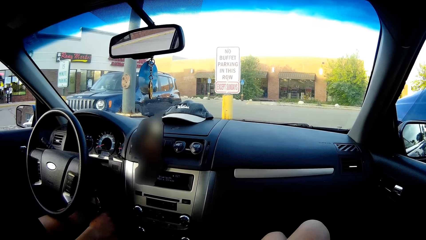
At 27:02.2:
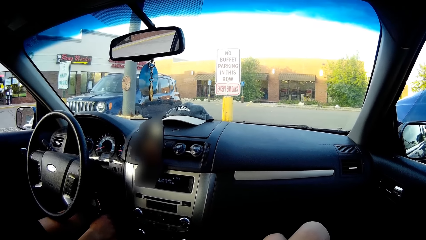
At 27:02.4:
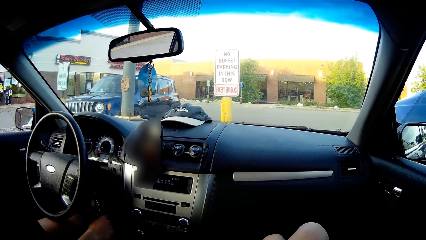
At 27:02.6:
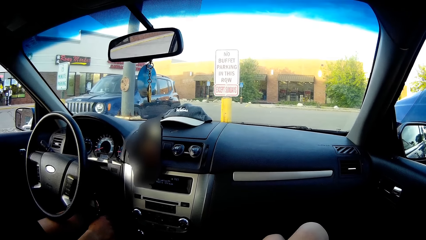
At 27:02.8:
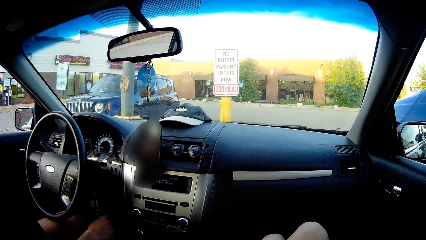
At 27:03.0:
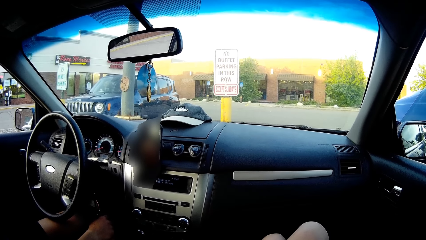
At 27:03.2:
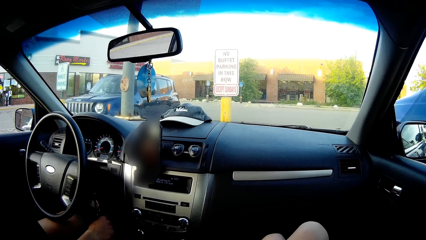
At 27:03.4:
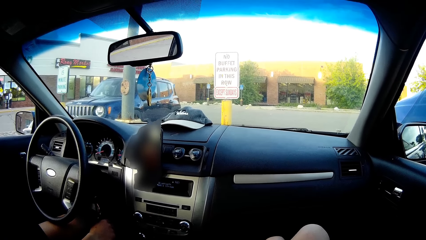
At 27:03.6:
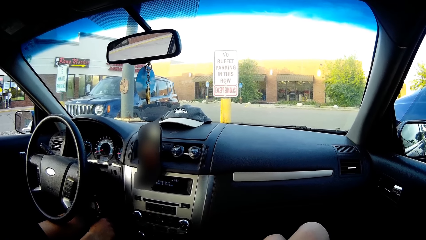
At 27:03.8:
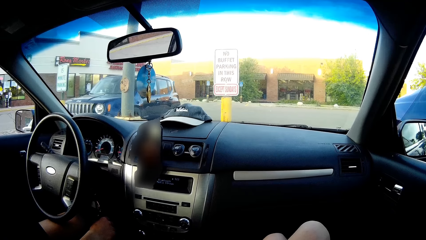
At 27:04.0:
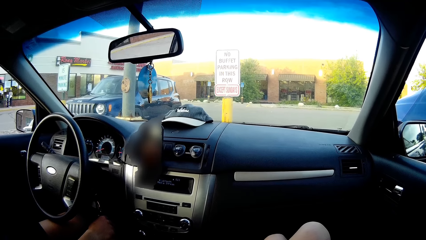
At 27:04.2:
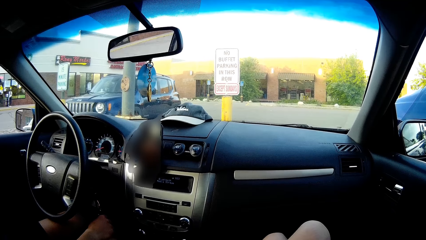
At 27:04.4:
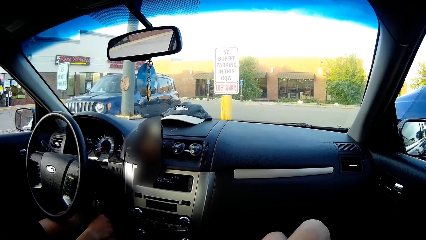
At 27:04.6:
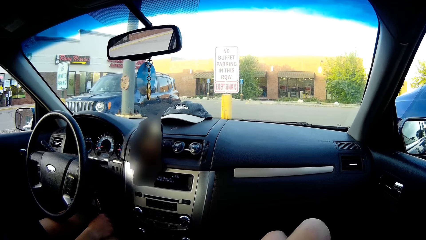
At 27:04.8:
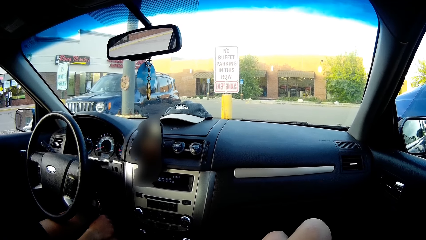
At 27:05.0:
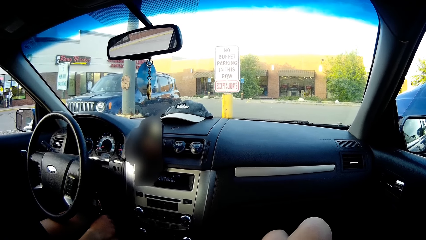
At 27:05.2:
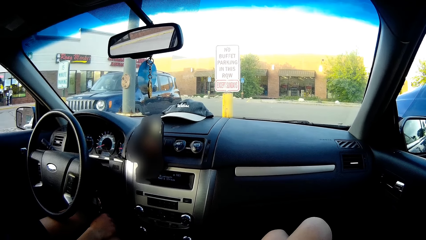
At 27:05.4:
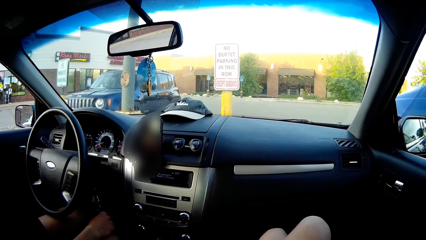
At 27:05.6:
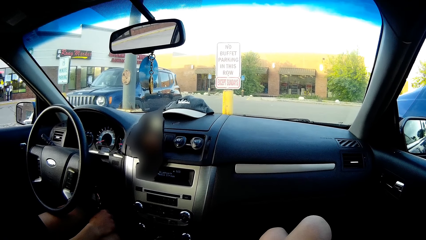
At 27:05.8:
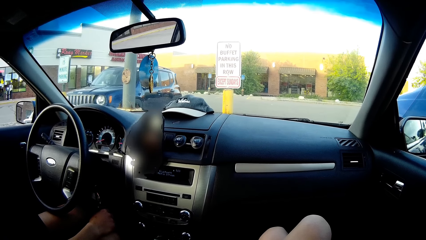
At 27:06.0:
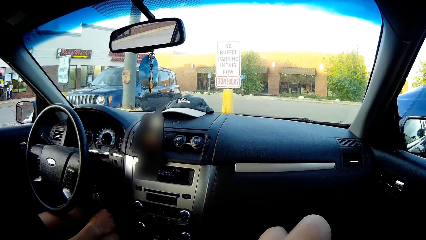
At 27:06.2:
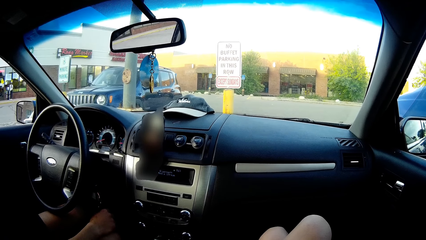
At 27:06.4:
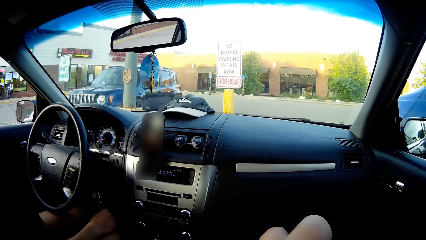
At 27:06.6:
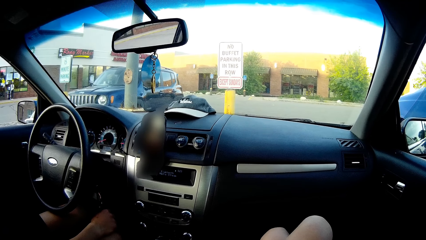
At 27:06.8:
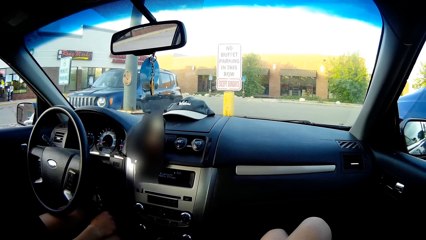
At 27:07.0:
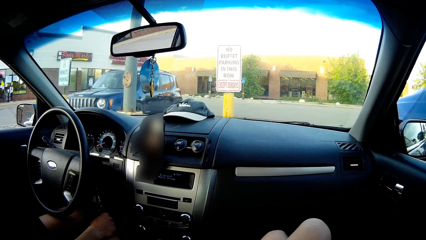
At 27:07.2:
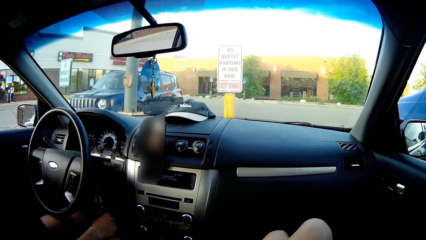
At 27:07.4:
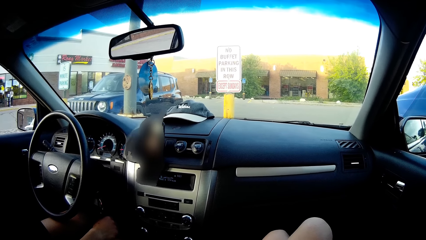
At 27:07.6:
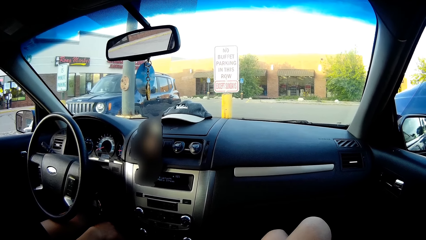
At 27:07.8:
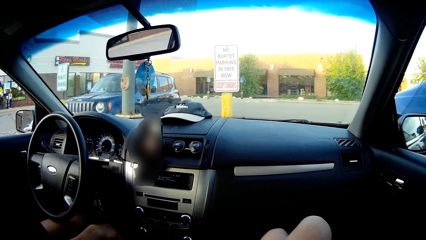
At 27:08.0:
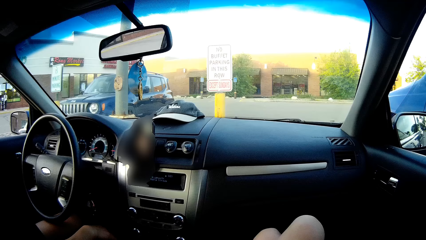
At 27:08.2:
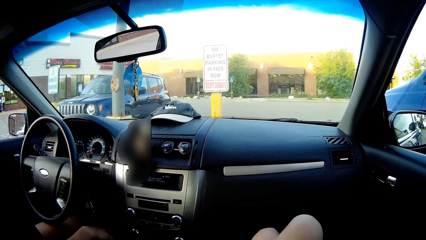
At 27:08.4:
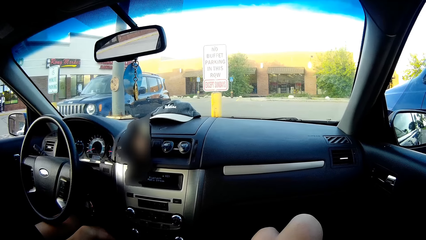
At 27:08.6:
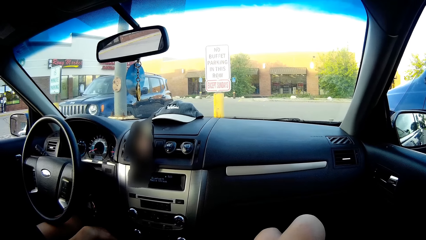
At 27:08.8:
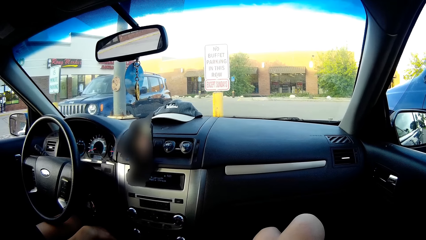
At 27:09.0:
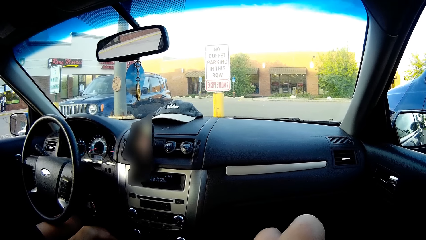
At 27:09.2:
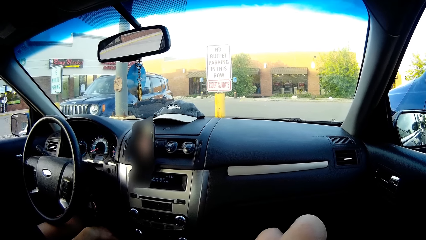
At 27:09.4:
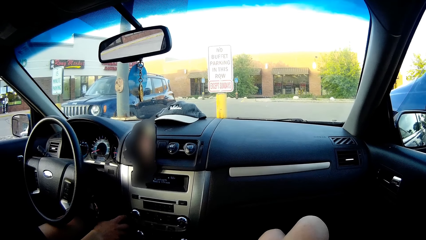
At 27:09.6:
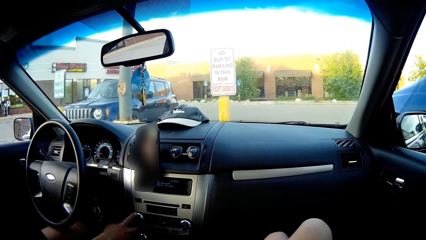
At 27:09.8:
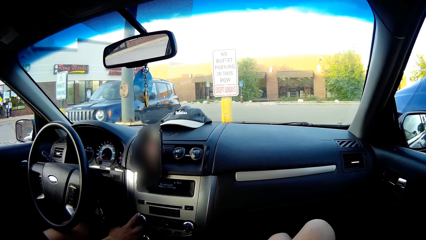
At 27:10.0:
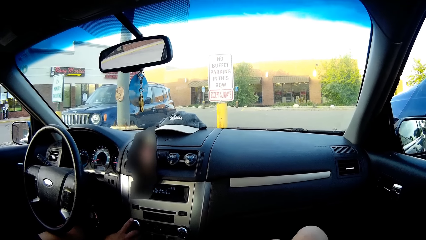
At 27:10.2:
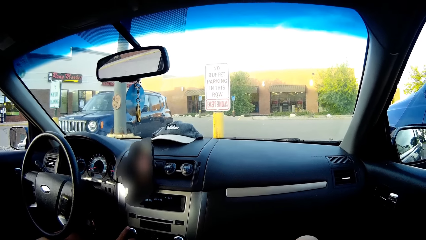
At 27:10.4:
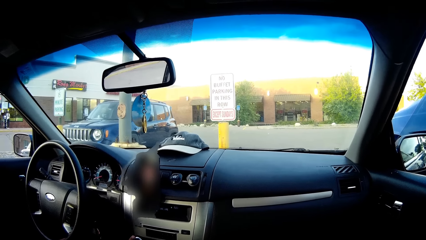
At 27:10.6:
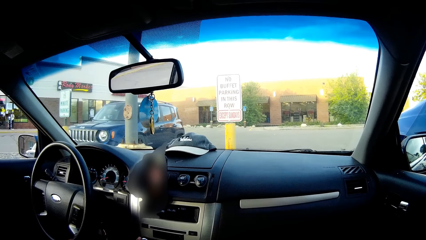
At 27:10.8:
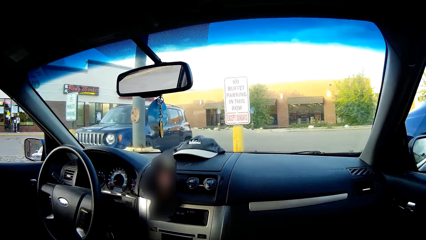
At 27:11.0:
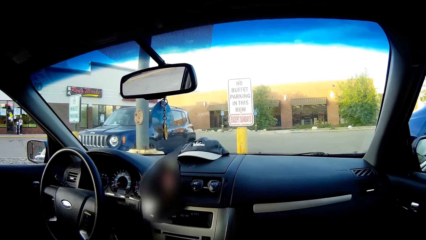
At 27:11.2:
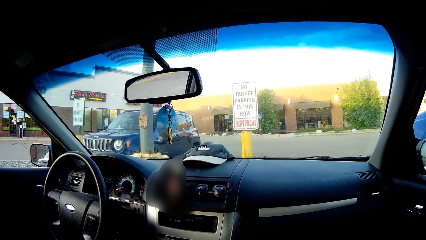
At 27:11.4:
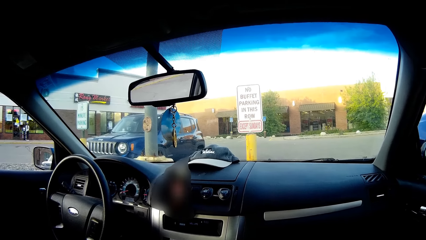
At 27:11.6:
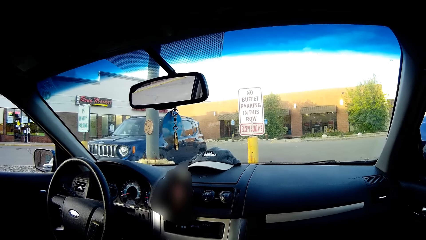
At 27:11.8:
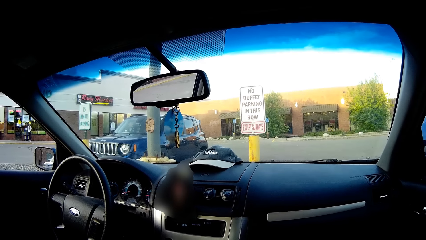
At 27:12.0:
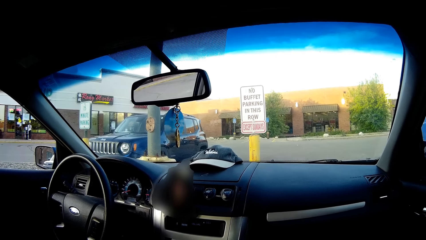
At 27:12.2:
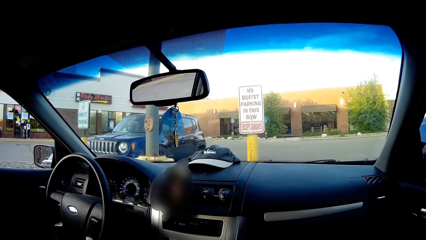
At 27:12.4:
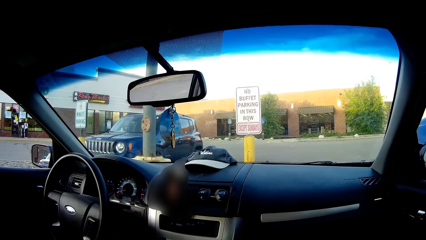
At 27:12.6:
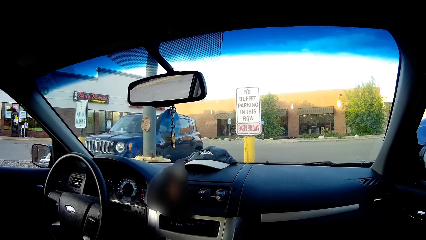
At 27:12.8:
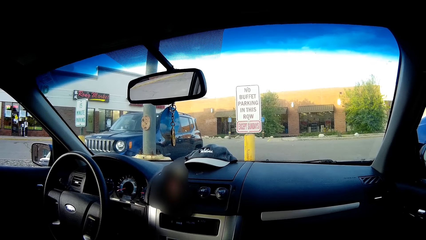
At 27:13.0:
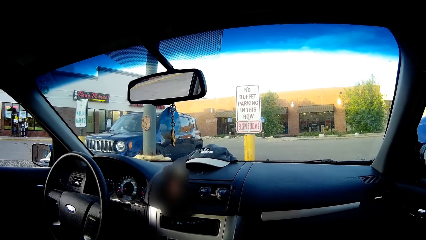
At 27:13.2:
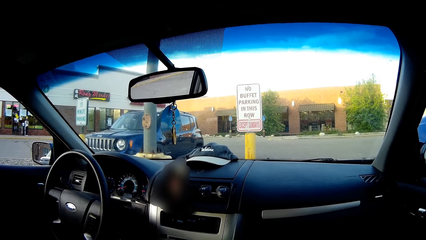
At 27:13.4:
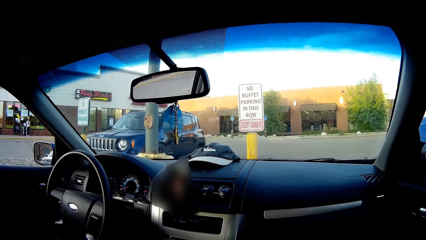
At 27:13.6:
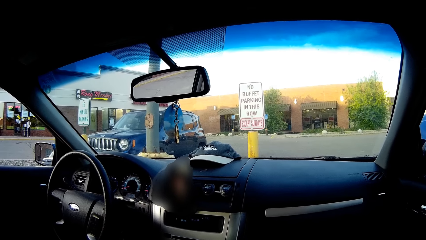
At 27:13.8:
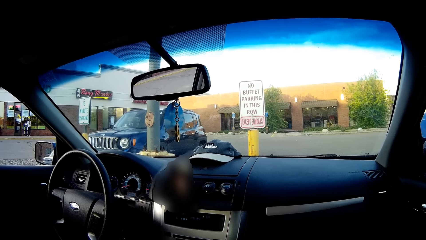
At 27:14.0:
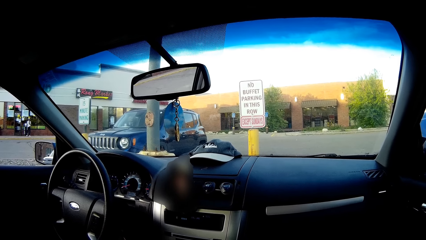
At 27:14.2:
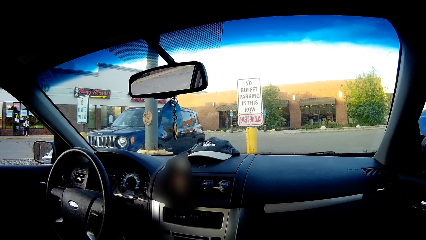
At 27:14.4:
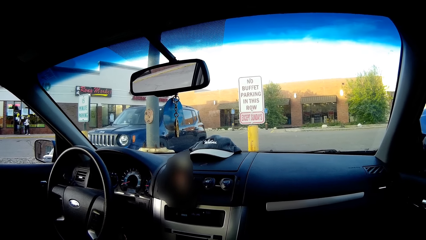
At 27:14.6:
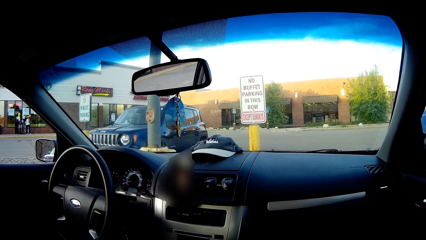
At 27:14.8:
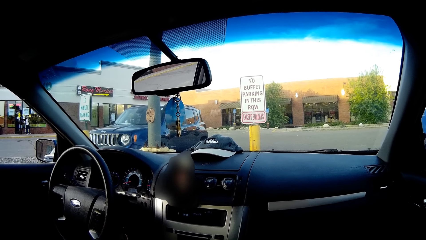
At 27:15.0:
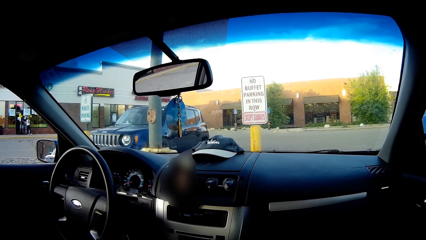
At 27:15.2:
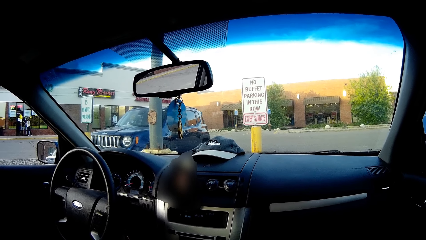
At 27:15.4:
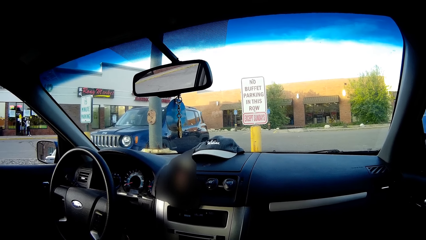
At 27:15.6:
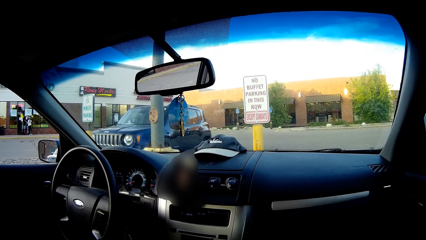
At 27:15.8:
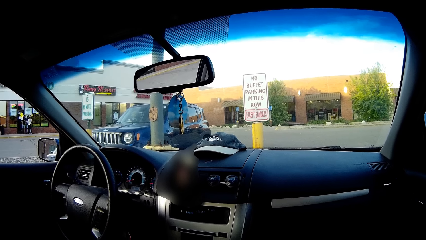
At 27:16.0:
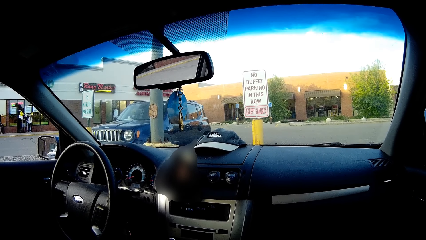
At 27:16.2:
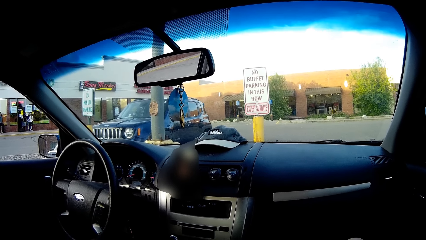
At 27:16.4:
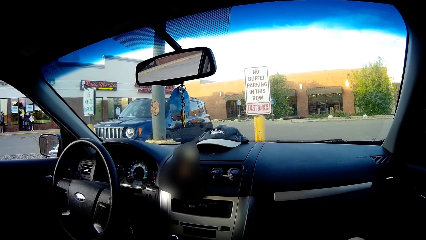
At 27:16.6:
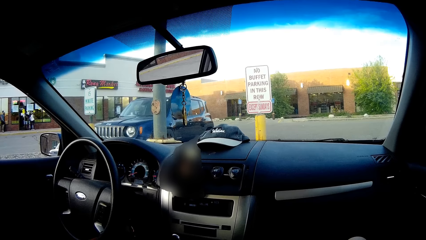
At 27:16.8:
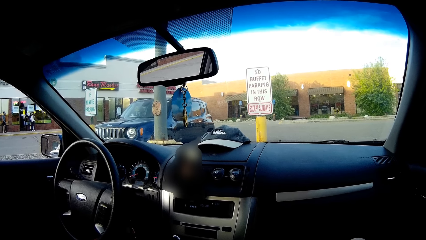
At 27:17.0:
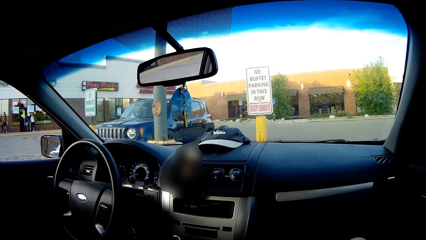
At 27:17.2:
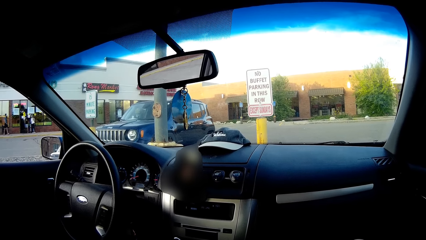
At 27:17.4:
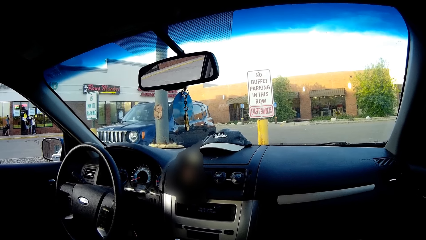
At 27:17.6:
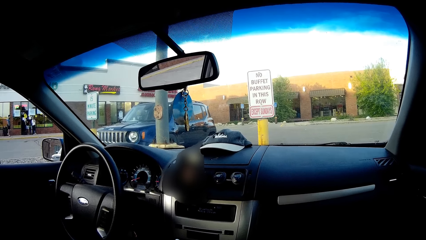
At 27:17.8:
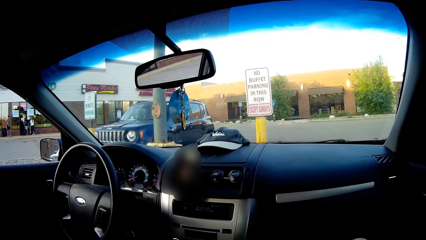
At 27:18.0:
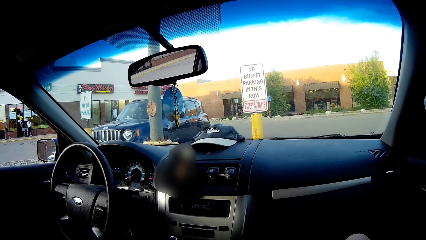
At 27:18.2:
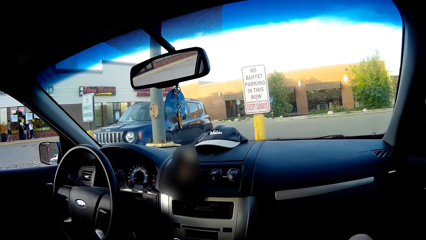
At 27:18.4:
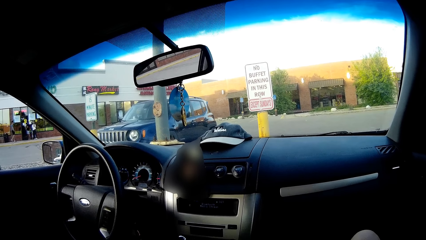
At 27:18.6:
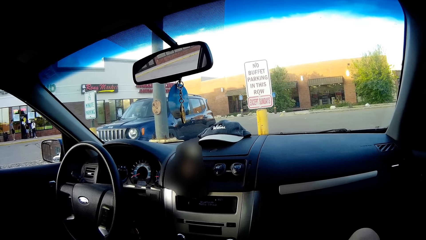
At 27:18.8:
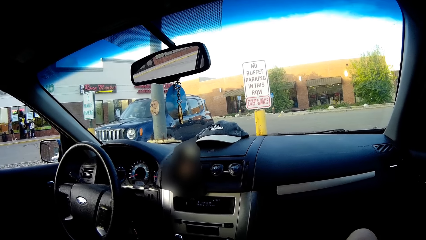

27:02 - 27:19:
The camera wearer speaks to a man. The man turns a knob on the dashboard with his right hand.
